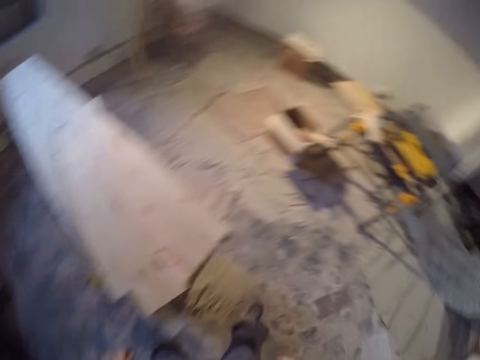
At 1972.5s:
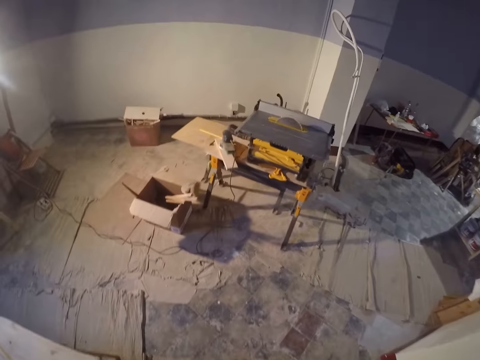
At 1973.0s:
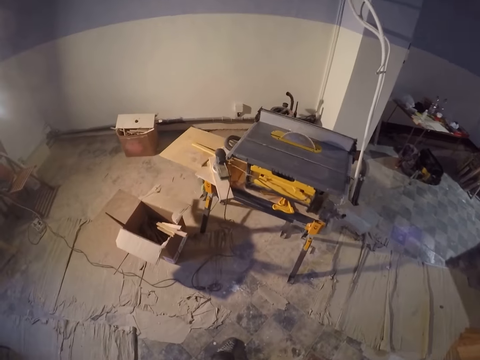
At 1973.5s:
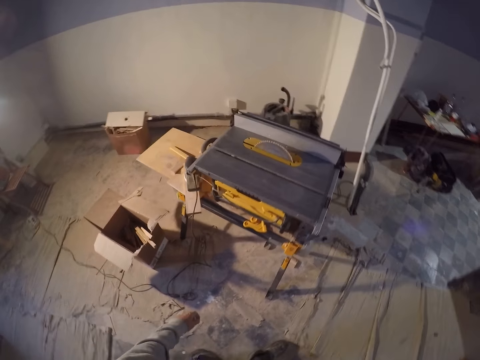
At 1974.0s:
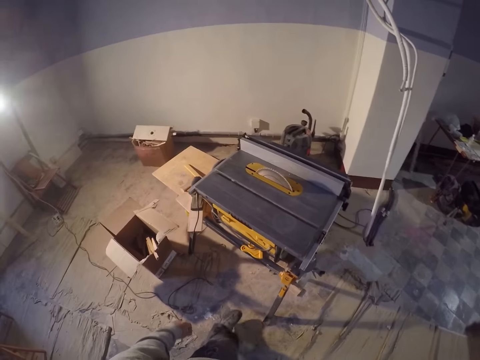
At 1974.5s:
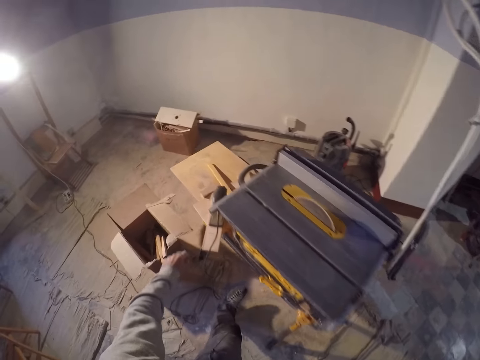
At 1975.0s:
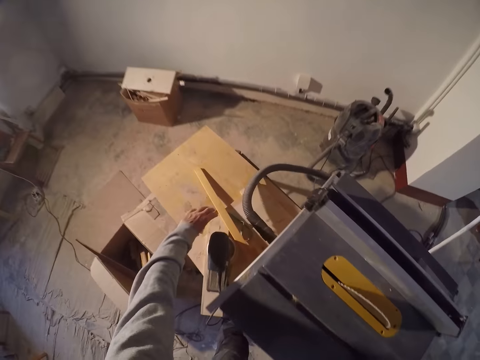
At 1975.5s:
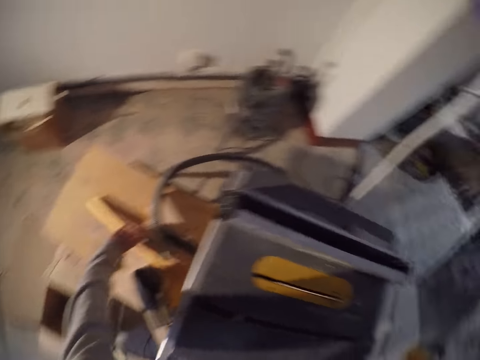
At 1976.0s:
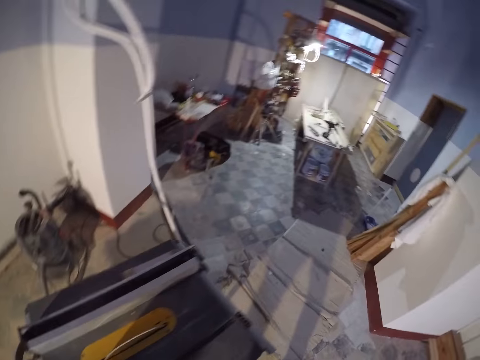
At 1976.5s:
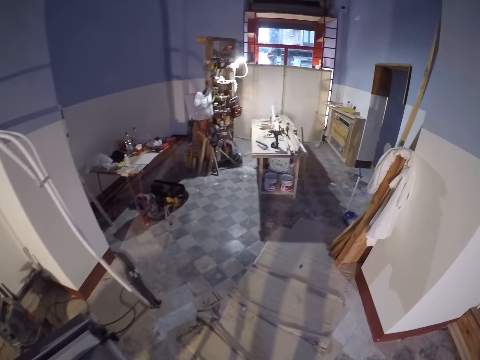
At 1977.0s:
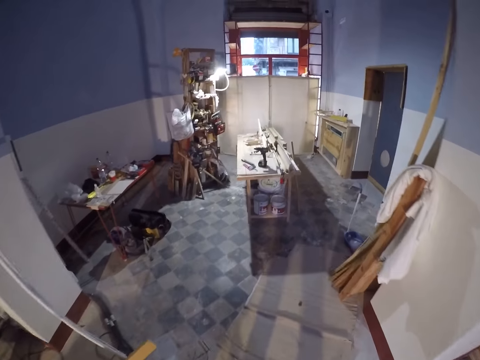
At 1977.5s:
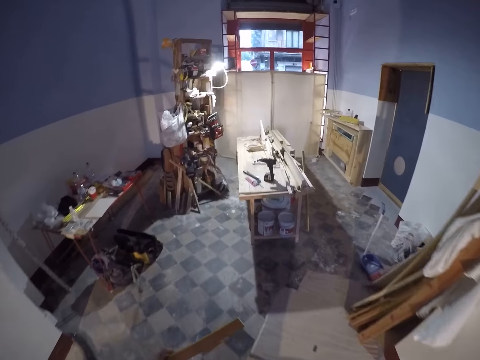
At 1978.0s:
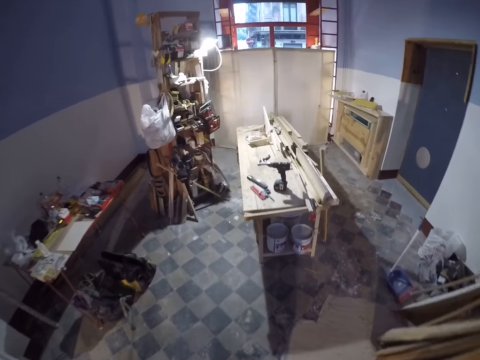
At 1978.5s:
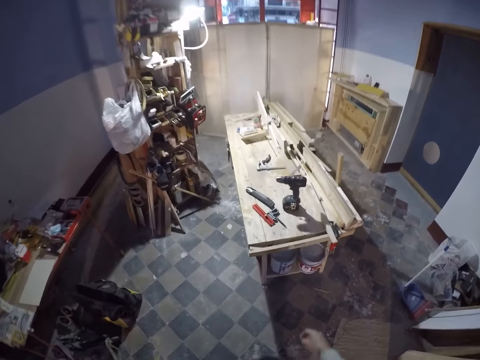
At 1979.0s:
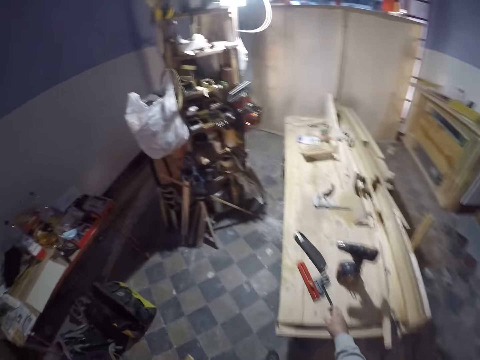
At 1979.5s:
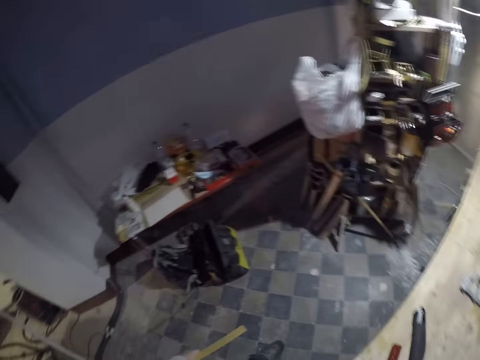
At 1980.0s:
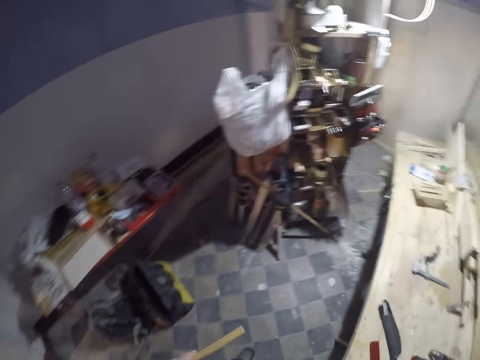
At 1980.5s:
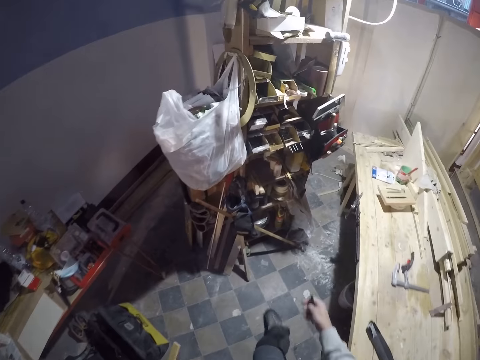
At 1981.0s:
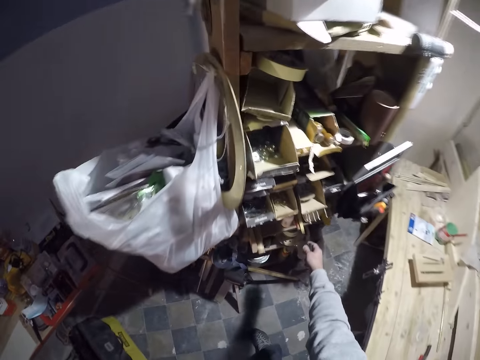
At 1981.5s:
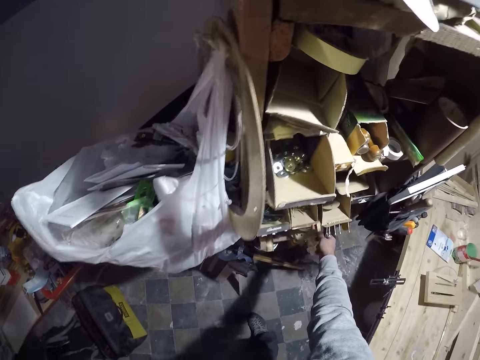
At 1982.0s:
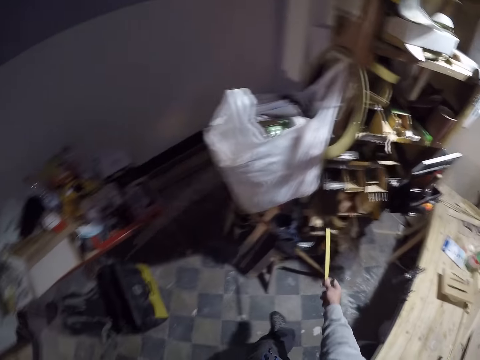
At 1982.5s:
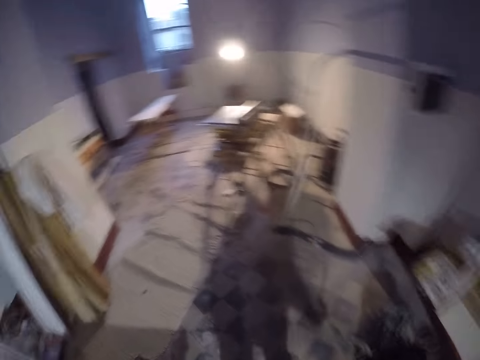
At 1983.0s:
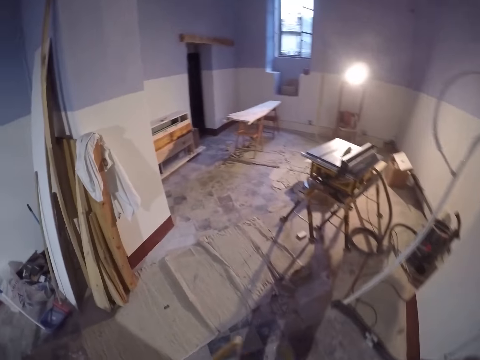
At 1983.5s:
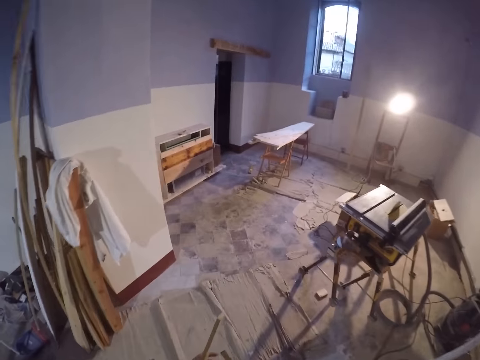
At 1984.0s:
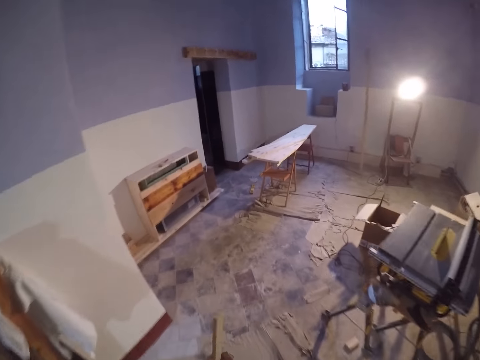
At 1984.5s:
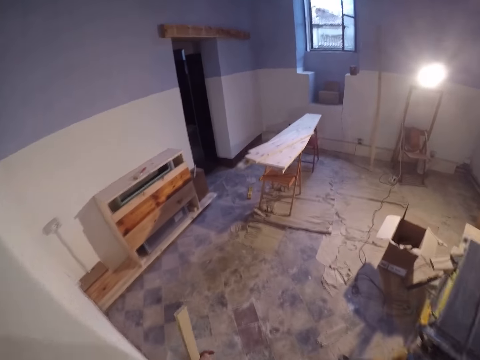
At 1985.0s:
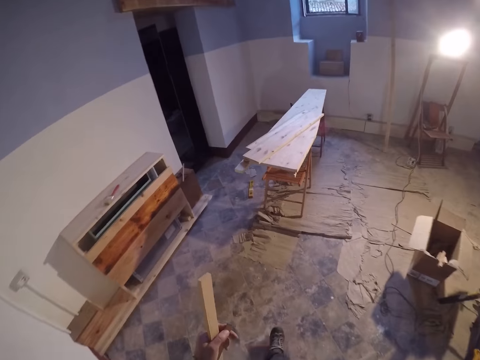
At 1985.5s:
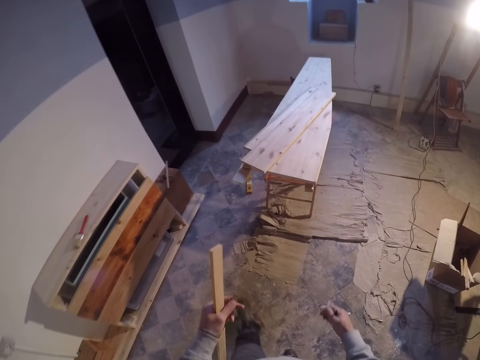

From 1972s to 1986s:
The camera wearer walks around the workshop. He picks up a piece of wood from a table with his left hand. He looks around the workshop. He picks up a pencil from the table with his right hand. He takes a ruler from a shelf with his right hand. He walks around the workshop.

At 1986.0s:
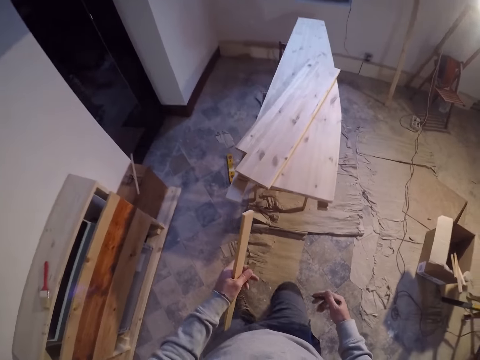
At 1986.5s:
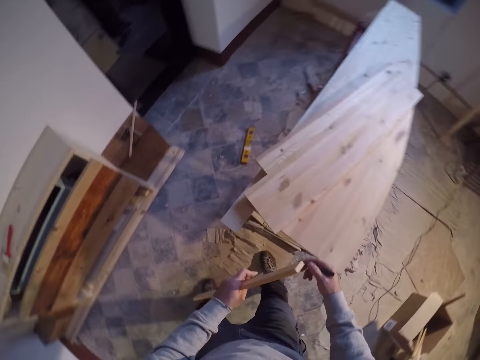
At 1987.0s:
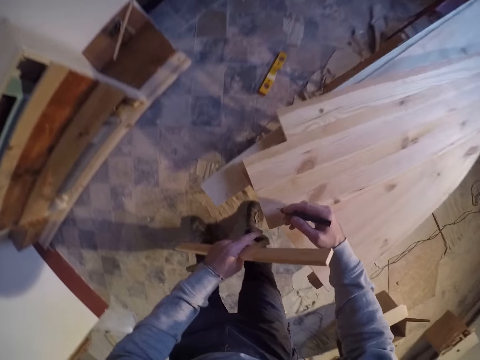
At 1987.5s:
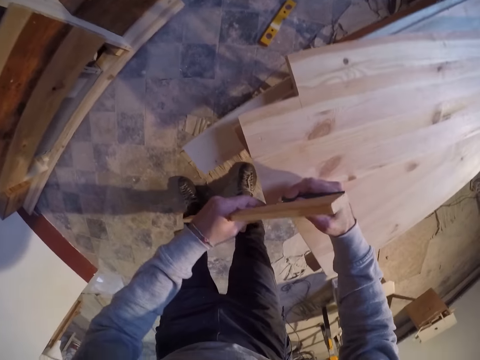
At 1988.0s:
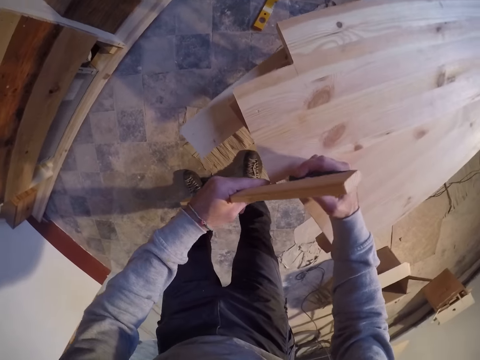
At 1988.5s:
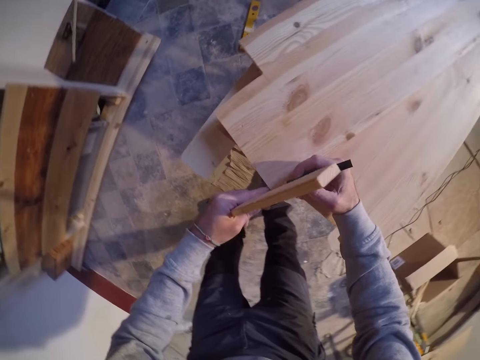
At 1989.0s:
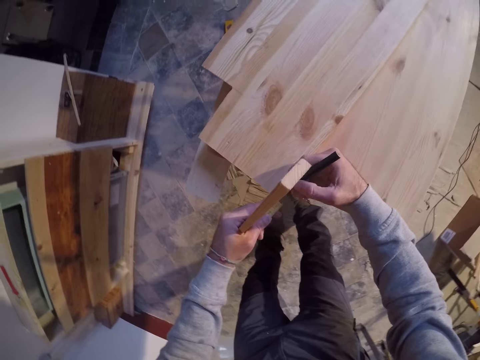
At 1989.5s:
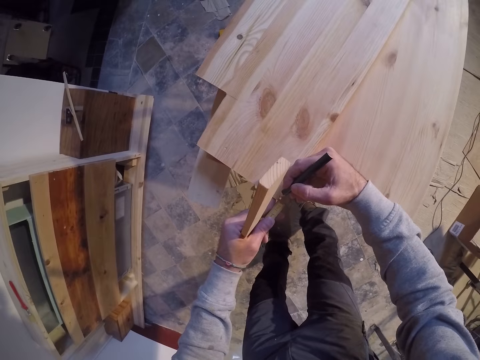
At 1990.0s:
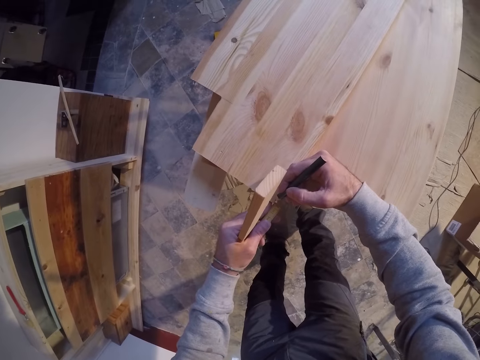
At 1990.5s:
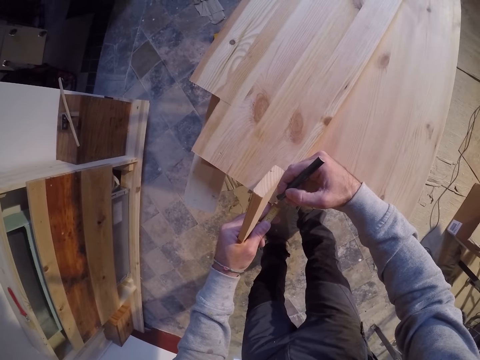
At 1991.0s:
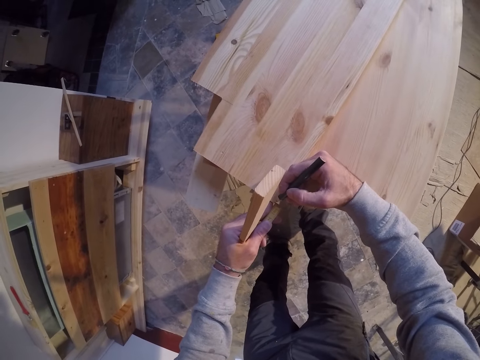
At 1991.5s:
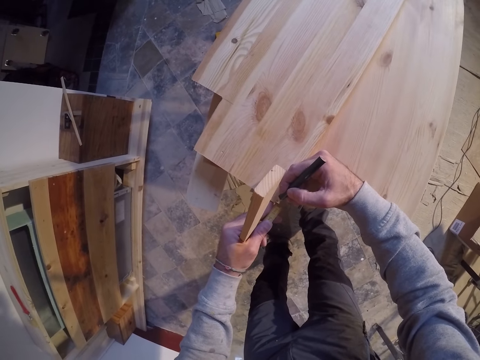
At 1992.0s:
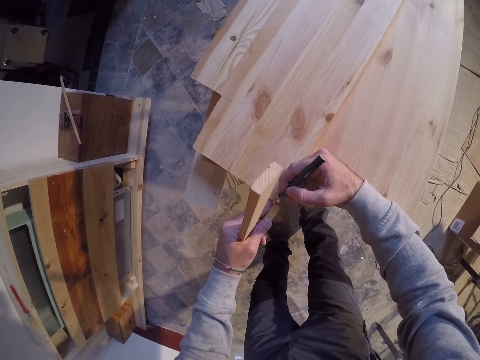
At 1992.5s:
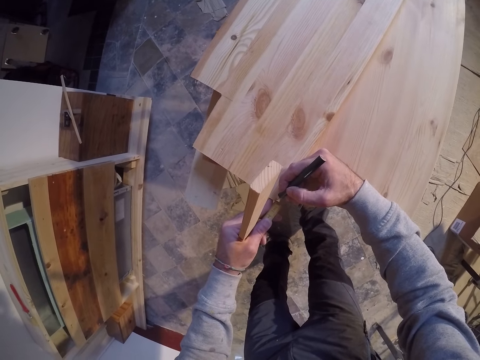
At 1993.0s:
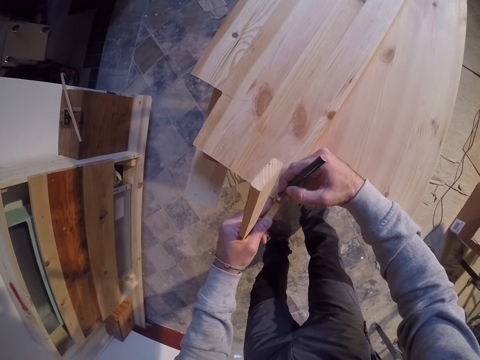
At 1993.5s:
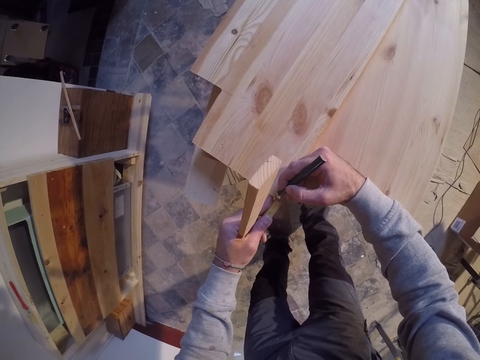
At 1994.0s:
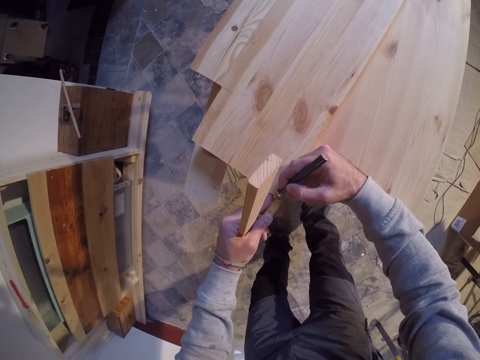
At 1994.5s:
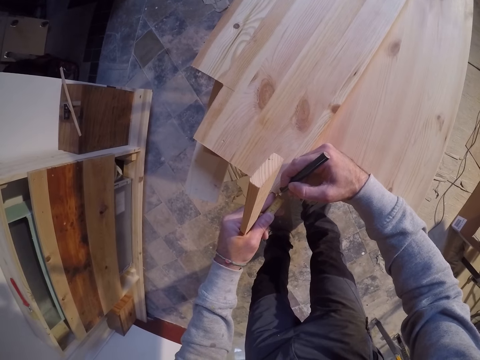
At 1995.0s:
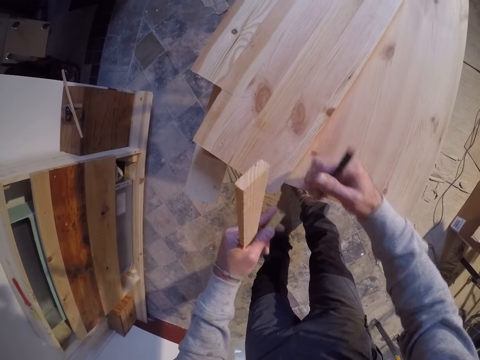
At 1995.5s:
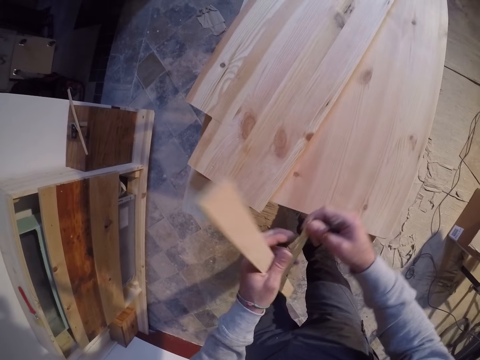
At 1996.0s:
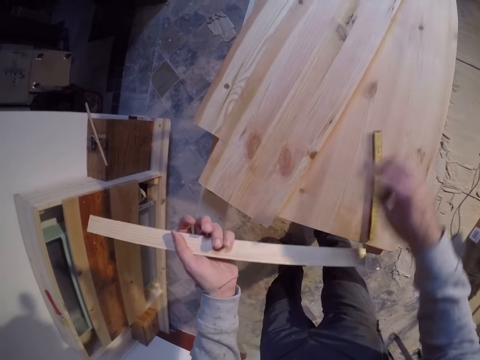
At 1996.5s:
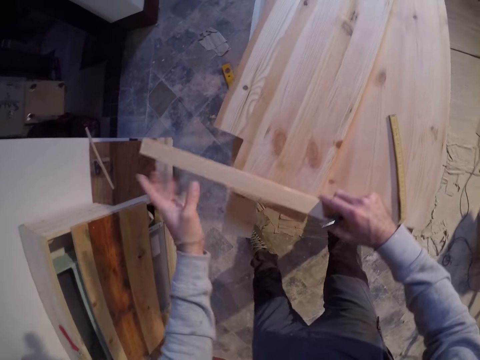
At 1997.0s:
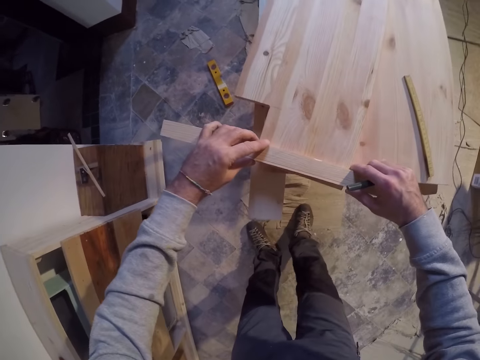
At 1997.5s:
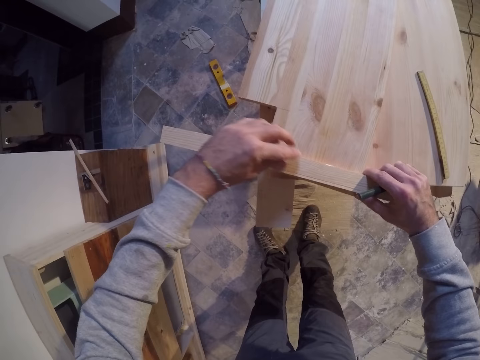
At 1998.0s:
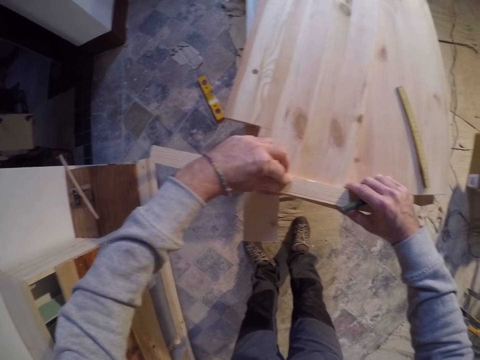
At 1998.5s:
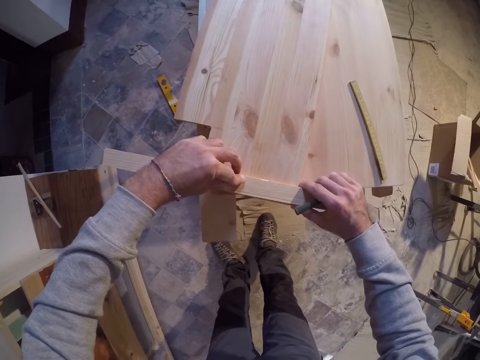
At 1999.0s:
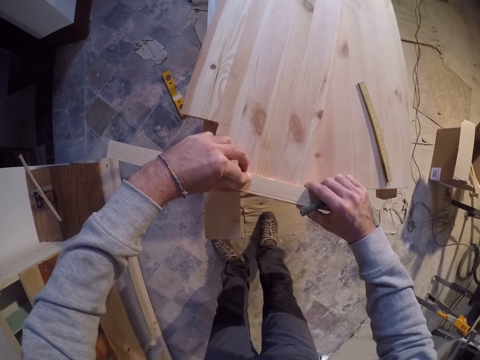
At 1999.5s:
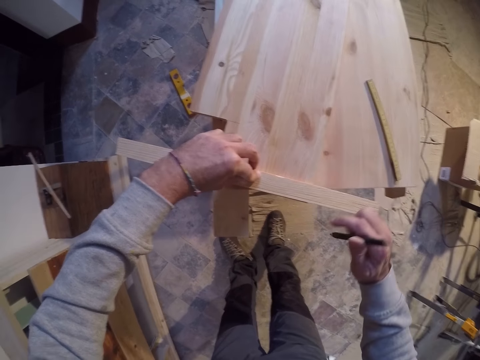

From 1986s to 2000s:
The camera wearer marks the piece of wood. He marks the plank on the table with the pencil in his right hand. He passes the ruler in his left hand to his right hand. He drops the ruler on the table with his right hand. He places the piece of wood in his two hands on the plank on the table.
